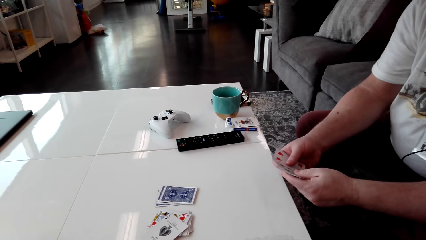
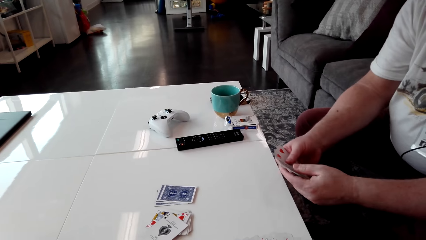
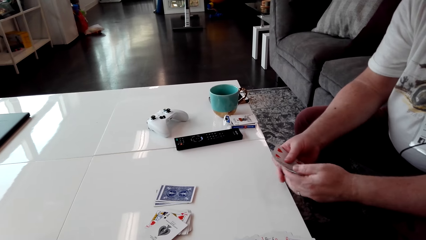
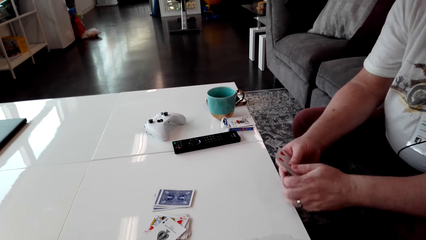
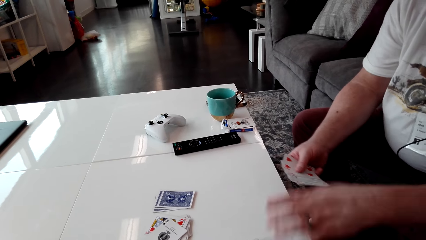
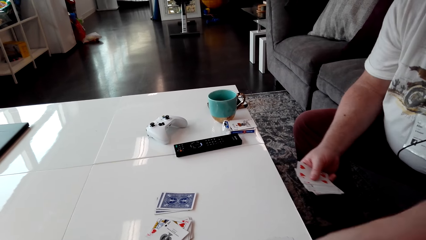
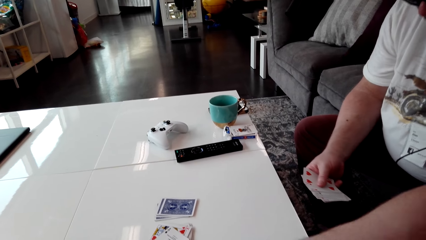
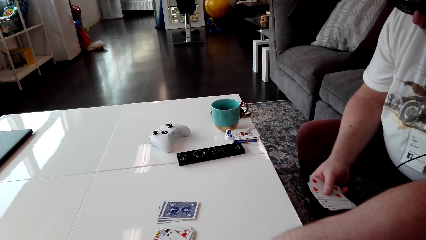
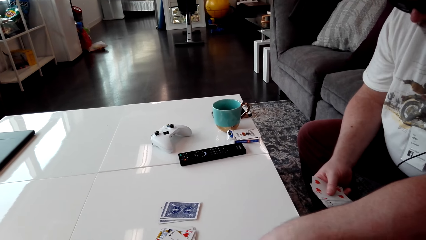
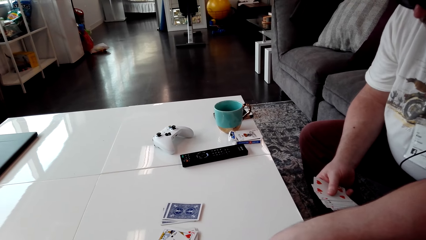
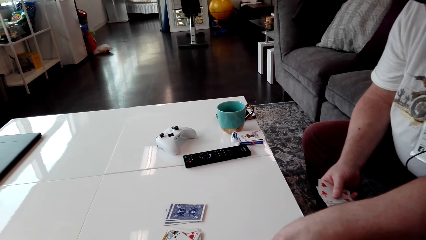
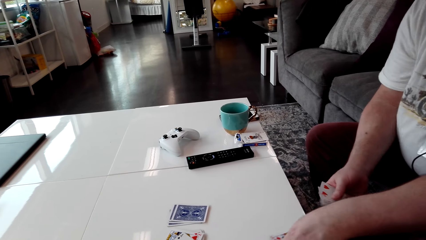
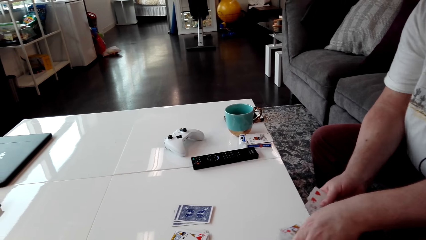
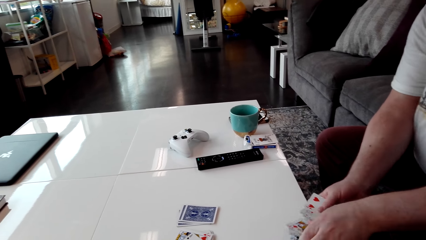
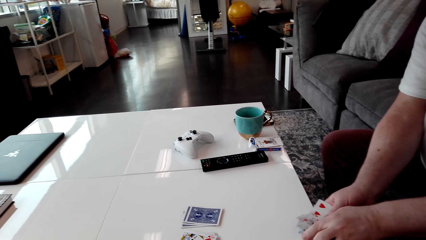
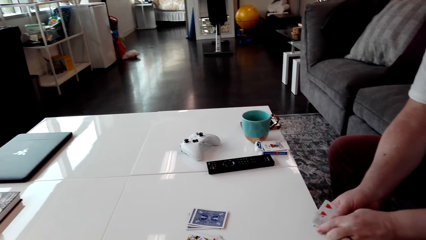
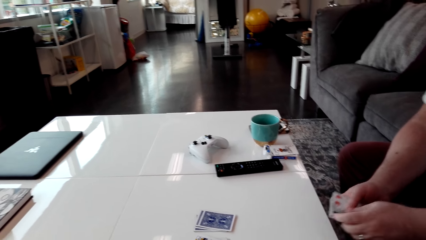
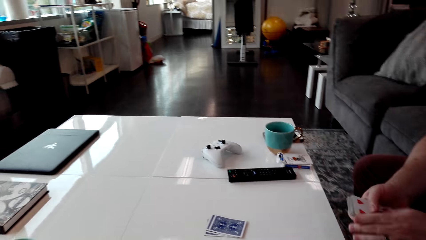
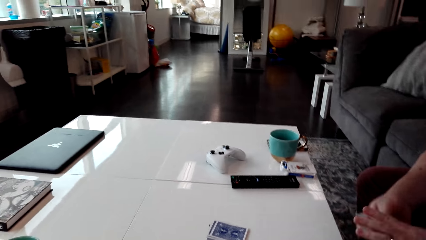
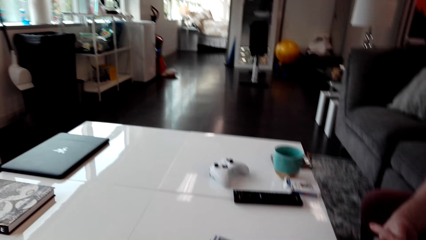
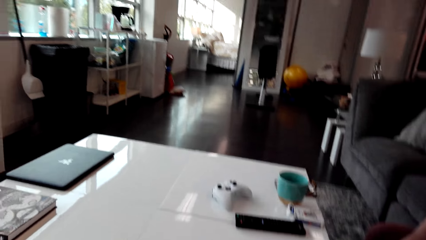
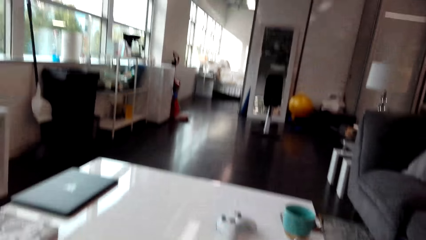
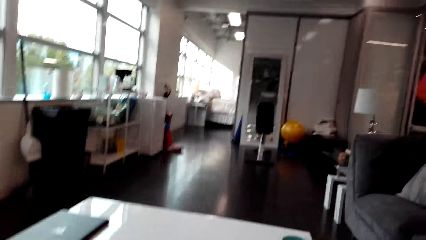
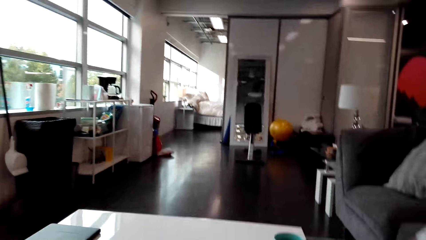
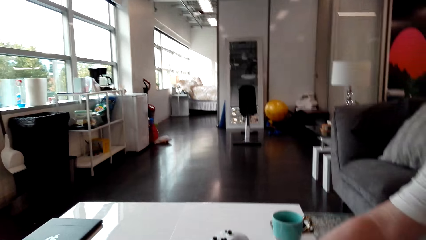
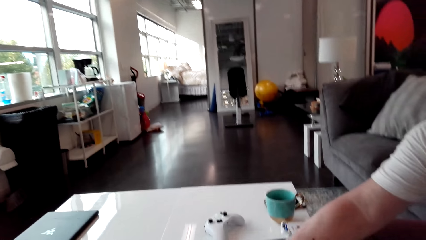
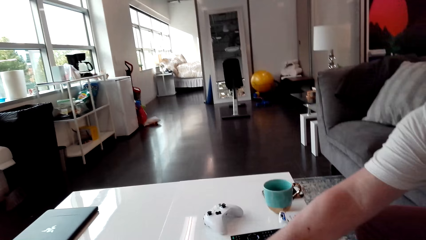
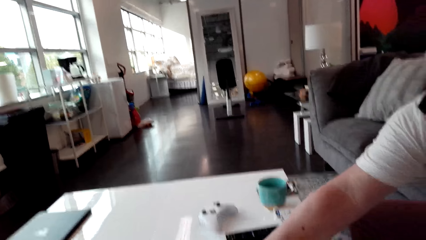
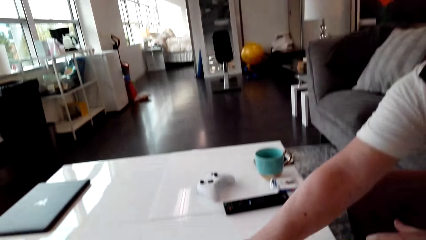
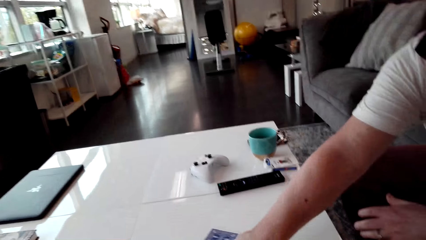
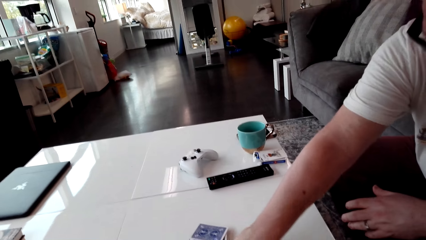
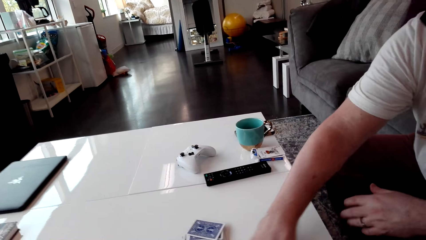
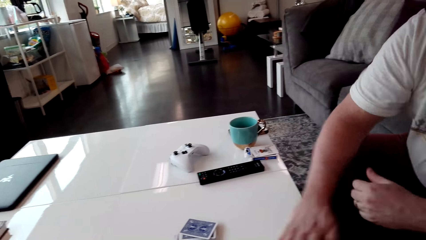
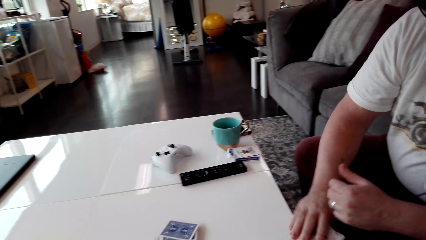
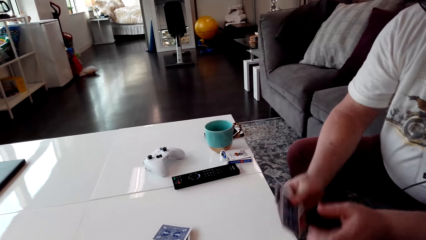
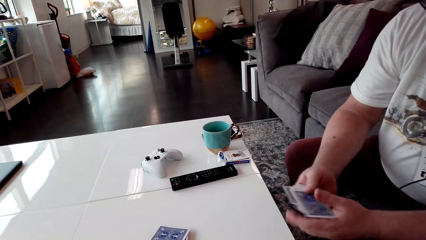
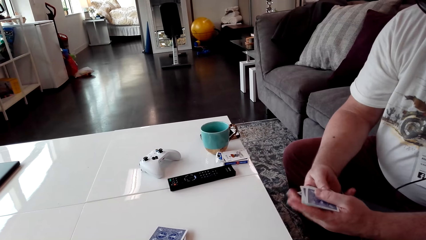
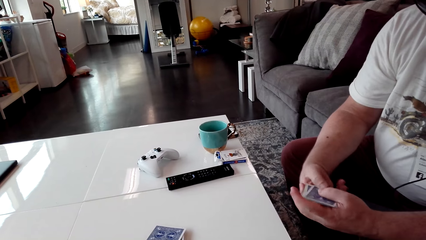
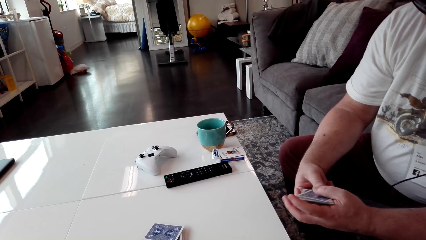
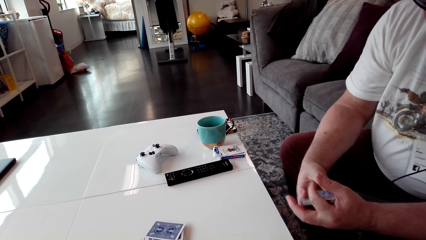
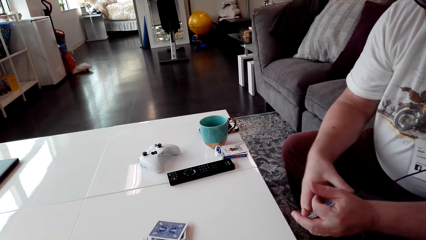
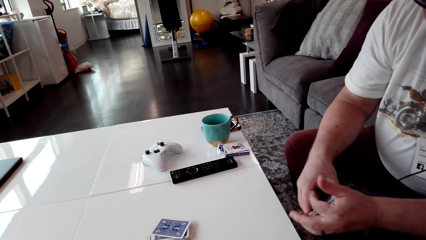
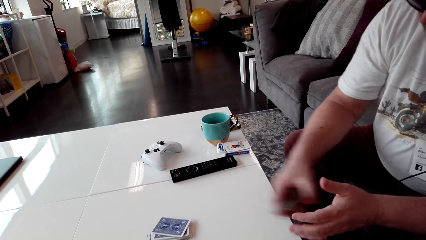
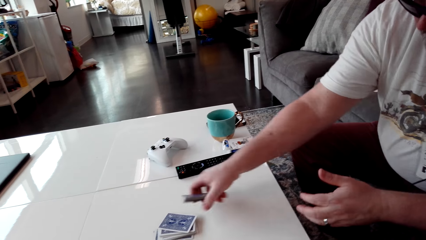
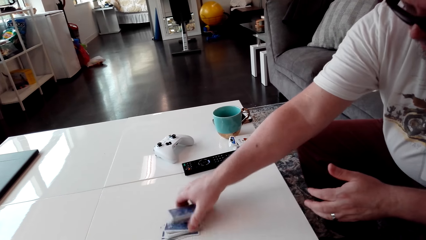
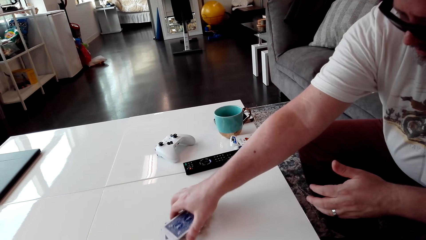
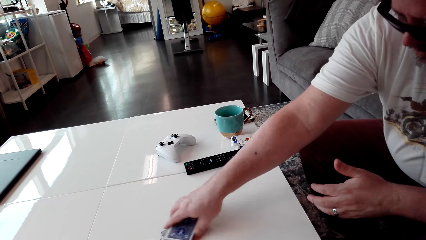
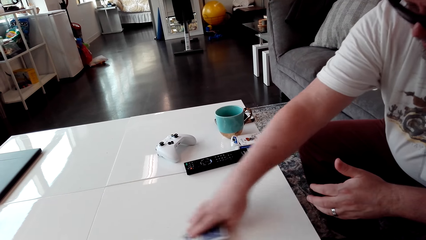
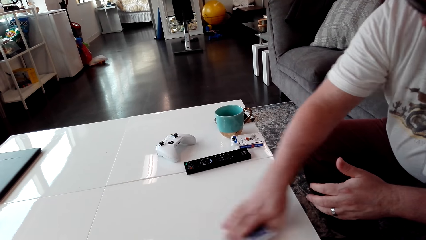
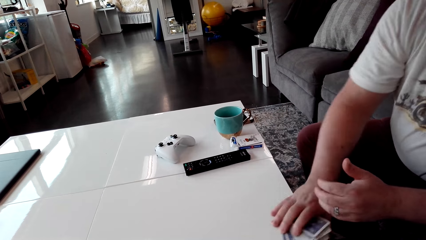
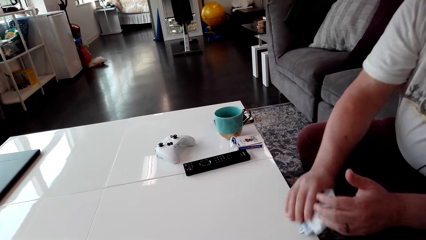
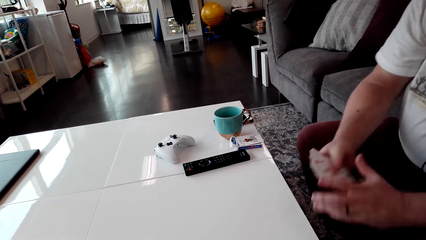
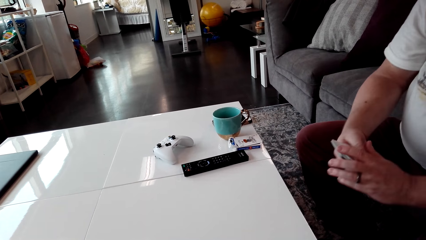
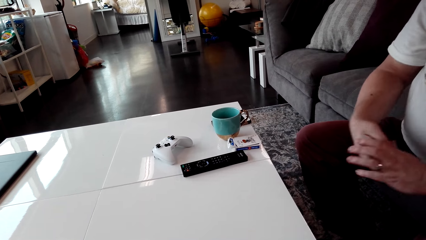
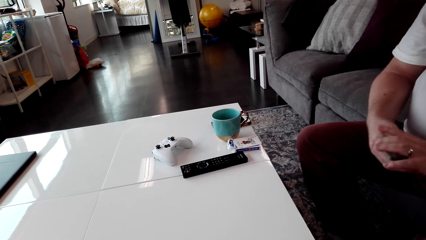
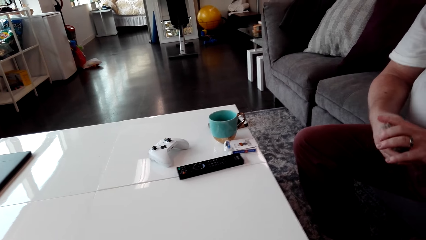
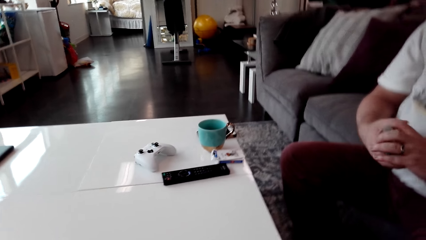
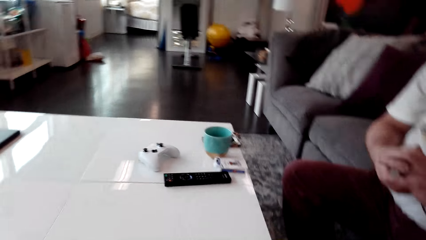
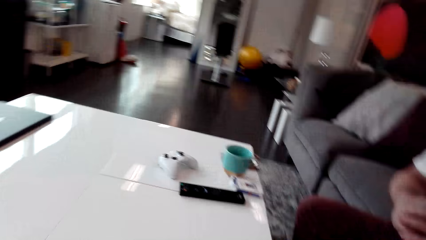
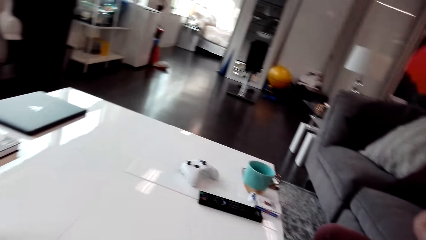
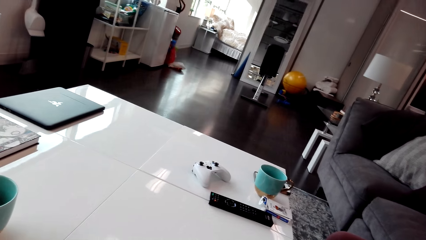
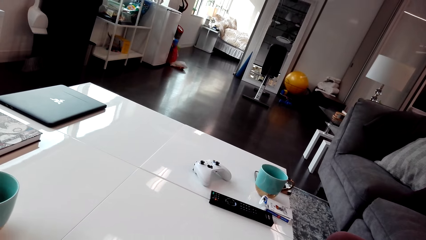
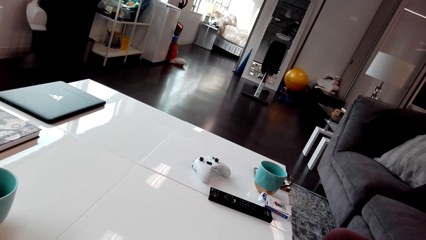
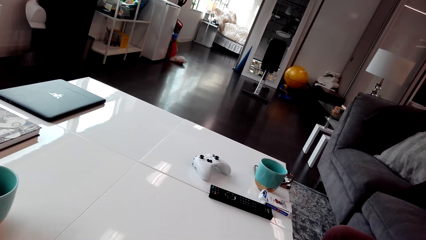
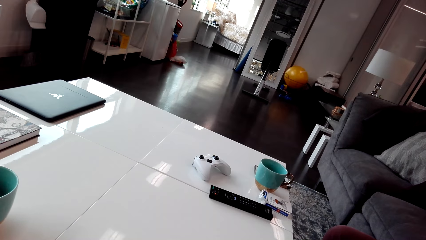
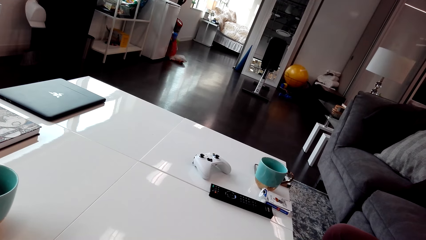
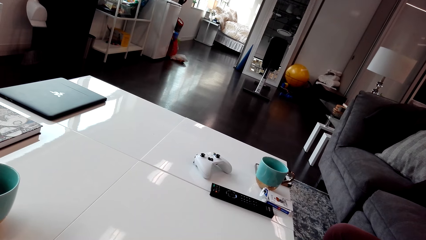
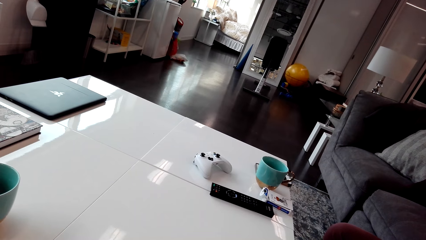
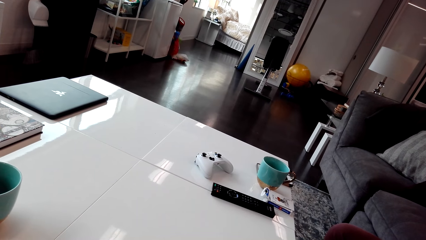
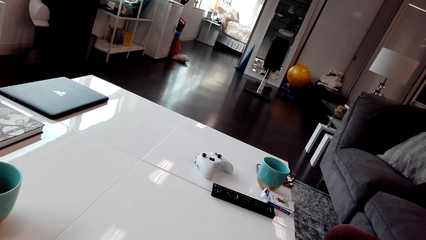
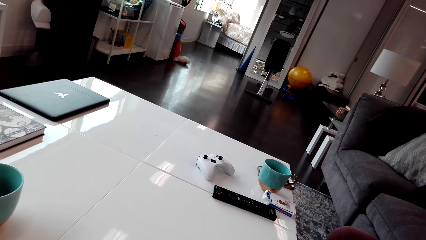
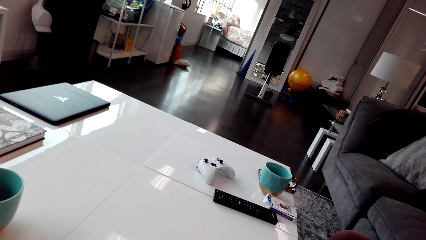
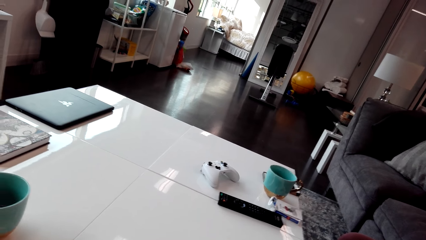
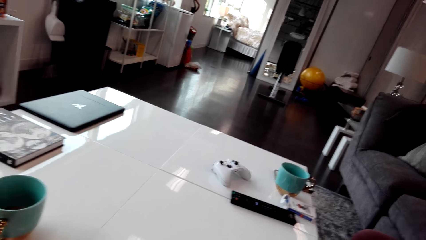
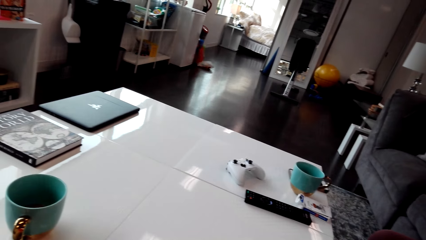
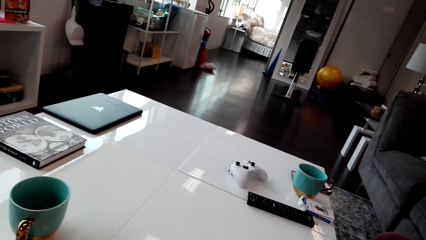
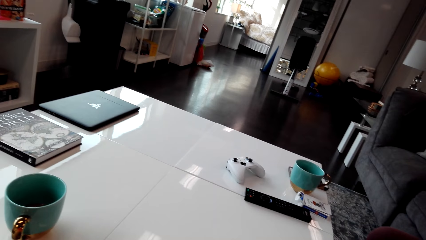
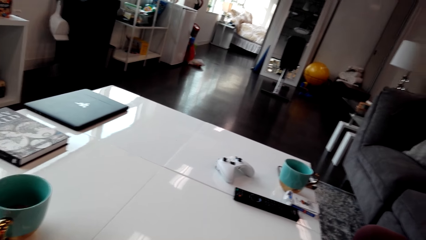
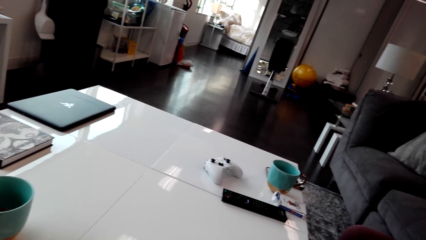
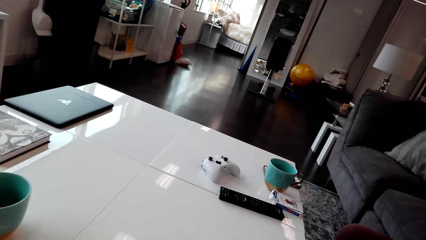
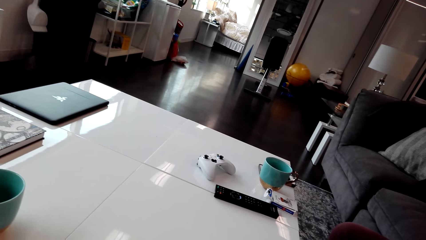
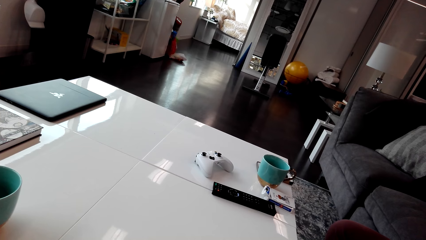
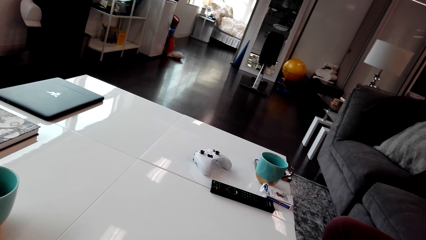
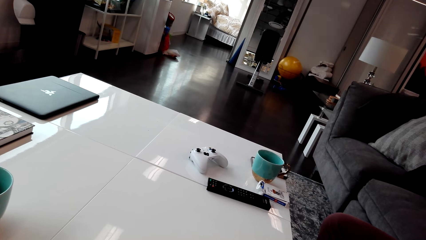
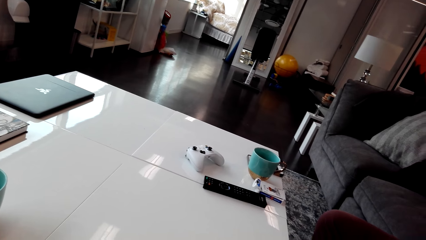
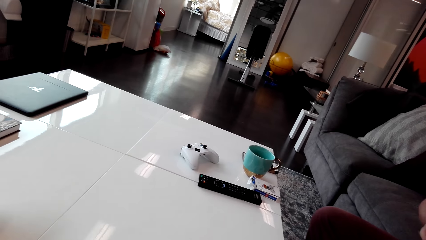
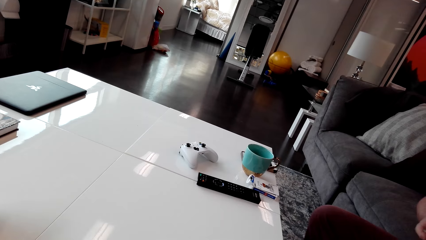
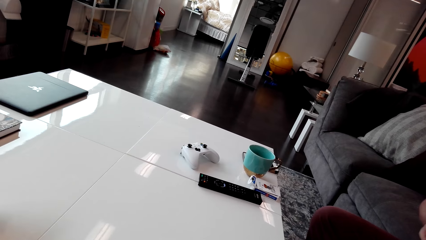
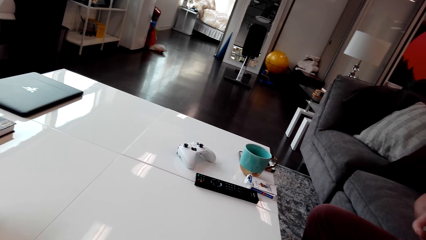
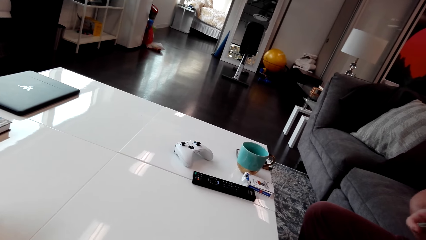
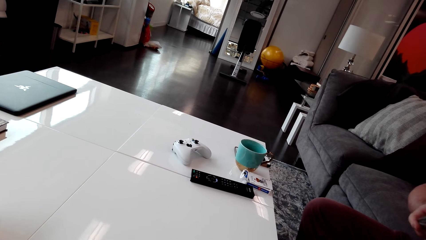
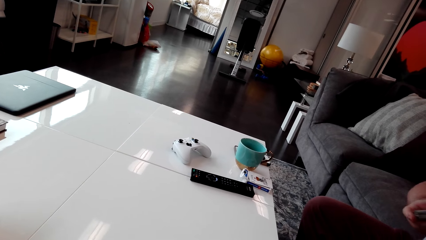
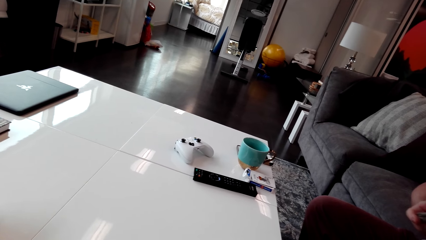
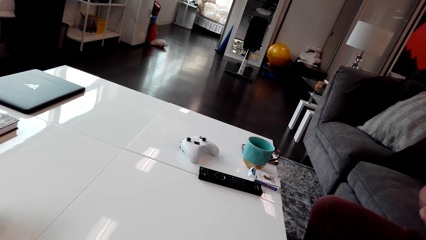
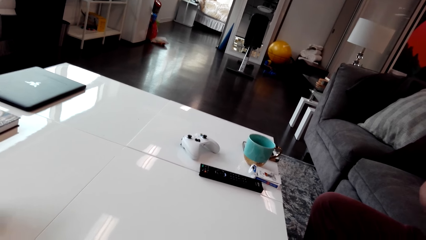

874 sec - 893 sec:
A man picks the playing card from the table. The camera wearer looks around. The man looks around. The man picks the playing card from the table. The man picks cards on the table. The camera wearer looks around. They interact with the man. They talk to the man.
